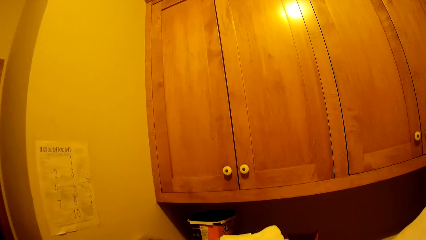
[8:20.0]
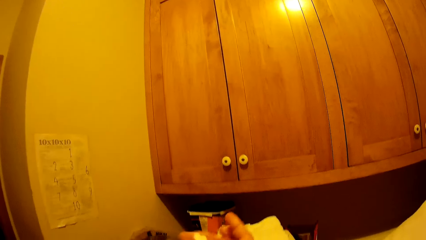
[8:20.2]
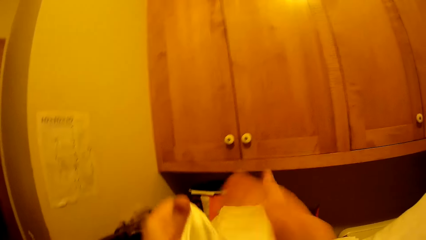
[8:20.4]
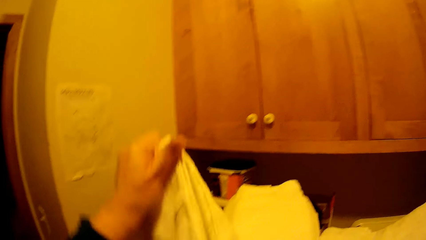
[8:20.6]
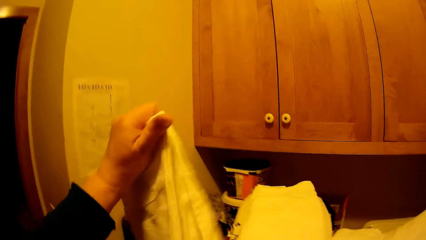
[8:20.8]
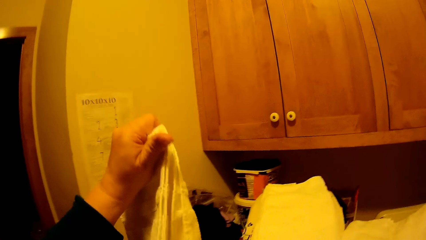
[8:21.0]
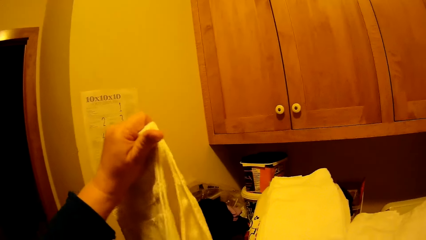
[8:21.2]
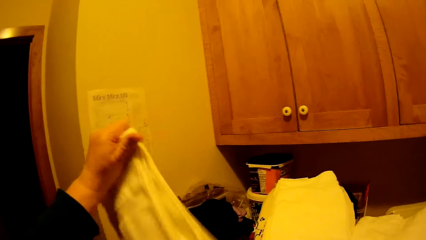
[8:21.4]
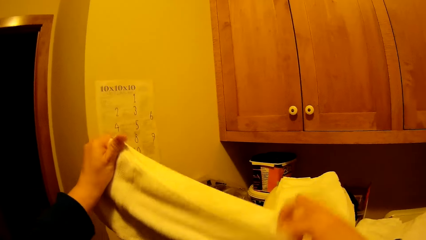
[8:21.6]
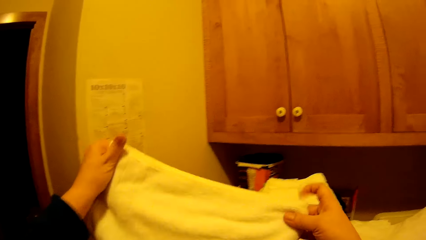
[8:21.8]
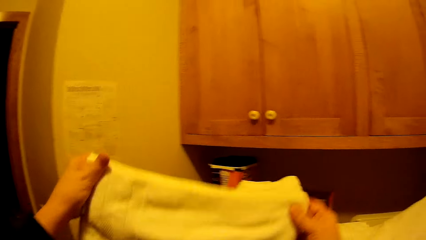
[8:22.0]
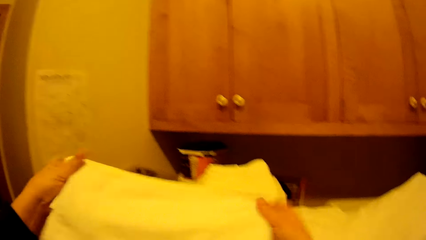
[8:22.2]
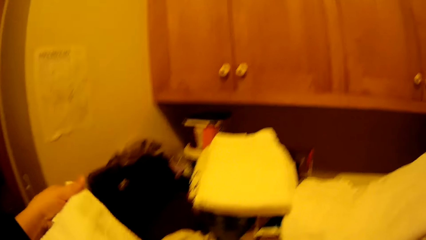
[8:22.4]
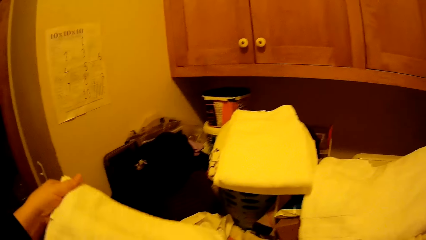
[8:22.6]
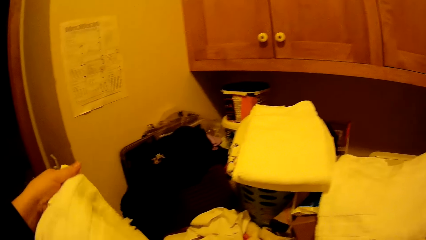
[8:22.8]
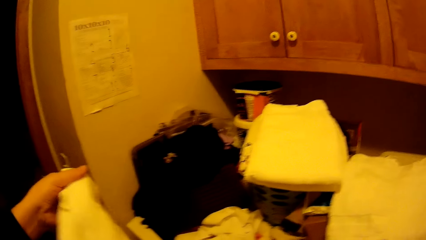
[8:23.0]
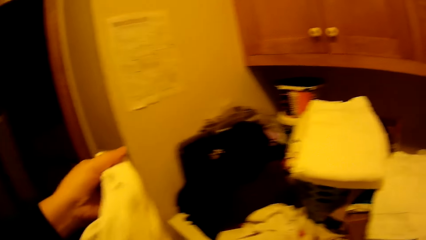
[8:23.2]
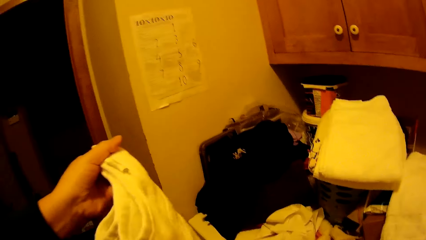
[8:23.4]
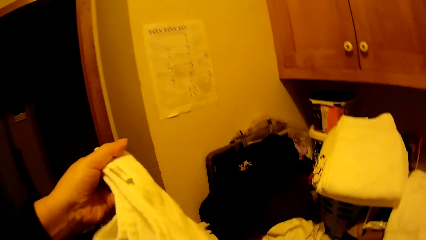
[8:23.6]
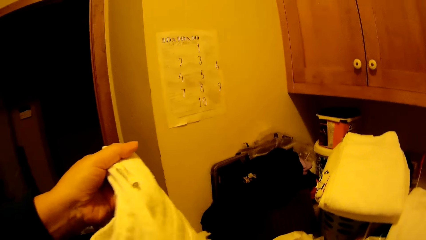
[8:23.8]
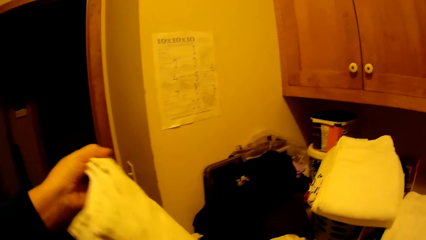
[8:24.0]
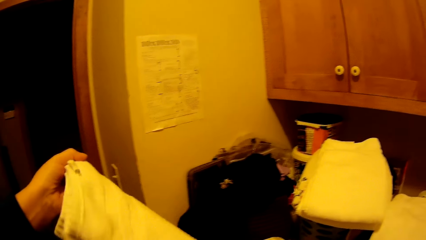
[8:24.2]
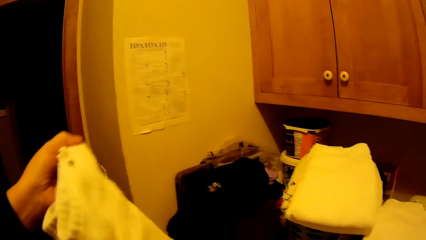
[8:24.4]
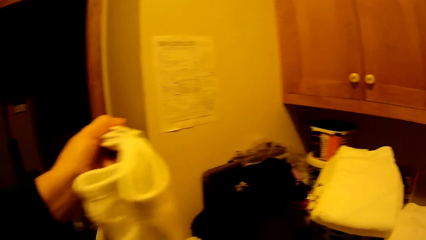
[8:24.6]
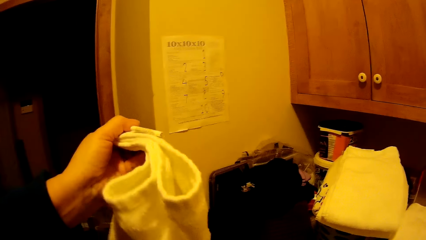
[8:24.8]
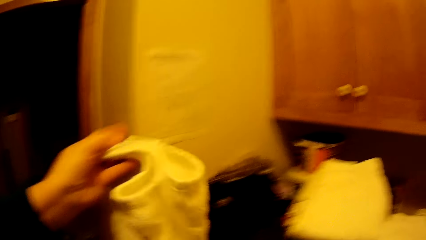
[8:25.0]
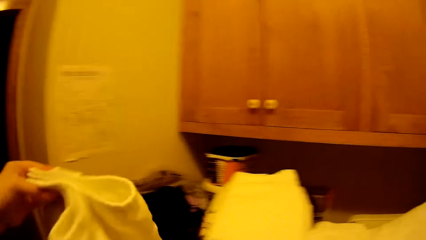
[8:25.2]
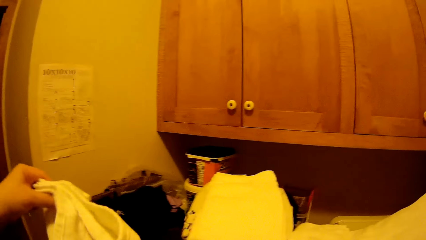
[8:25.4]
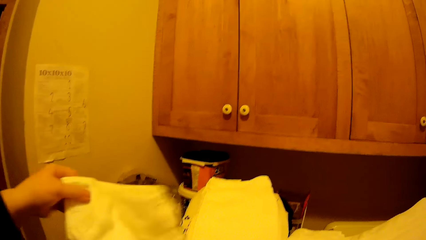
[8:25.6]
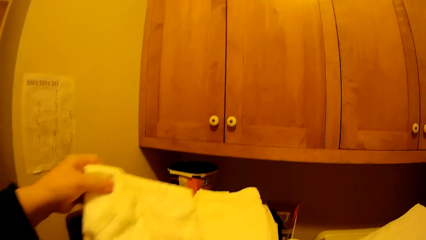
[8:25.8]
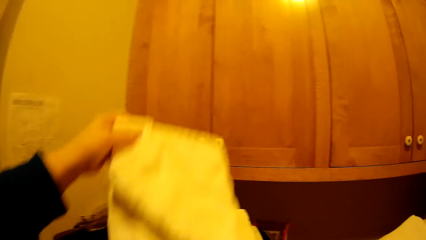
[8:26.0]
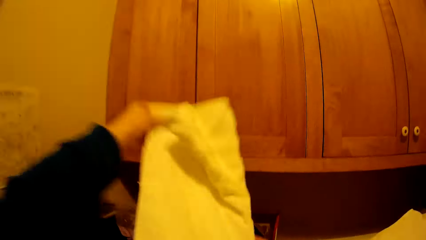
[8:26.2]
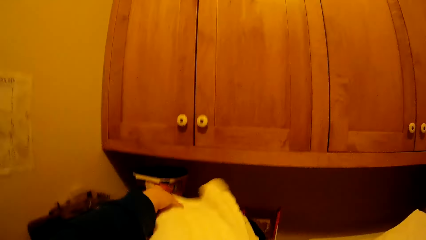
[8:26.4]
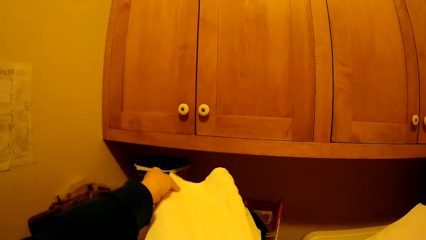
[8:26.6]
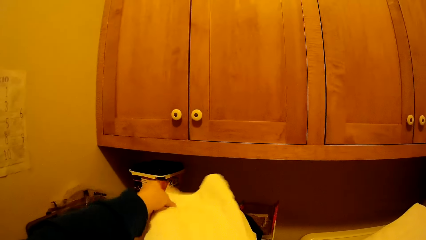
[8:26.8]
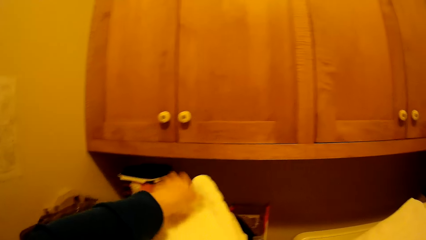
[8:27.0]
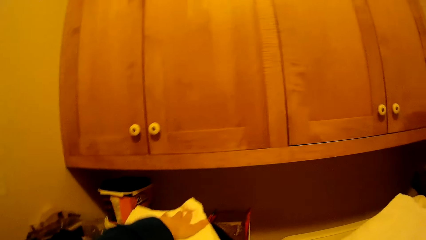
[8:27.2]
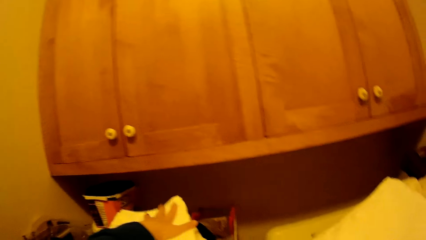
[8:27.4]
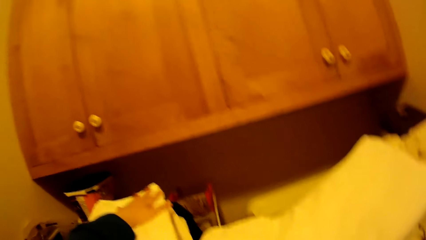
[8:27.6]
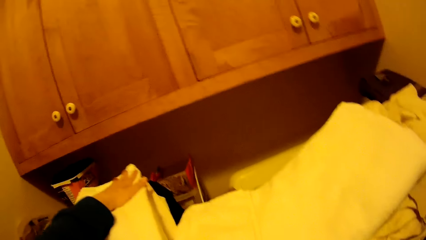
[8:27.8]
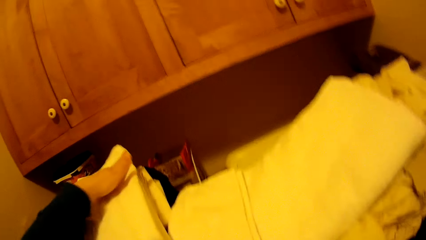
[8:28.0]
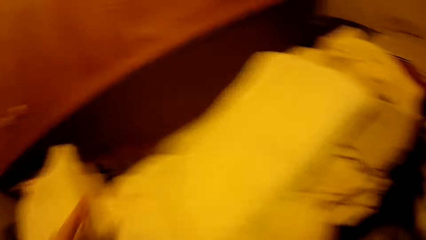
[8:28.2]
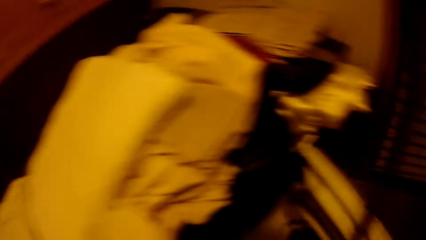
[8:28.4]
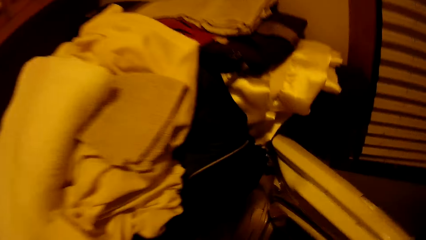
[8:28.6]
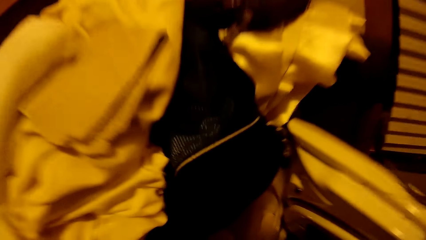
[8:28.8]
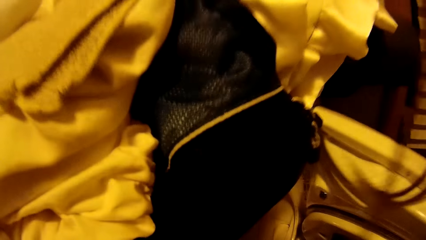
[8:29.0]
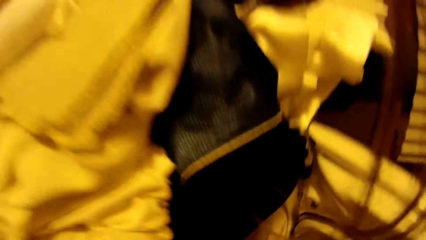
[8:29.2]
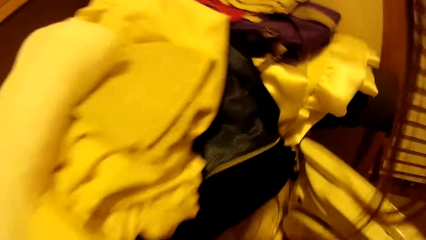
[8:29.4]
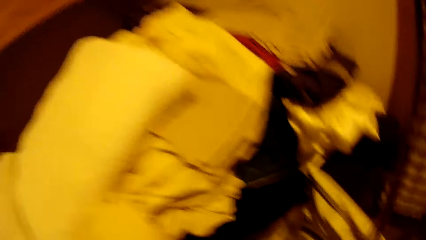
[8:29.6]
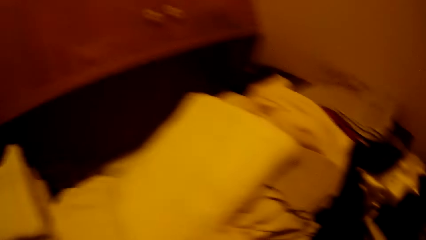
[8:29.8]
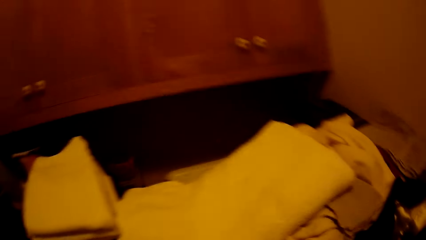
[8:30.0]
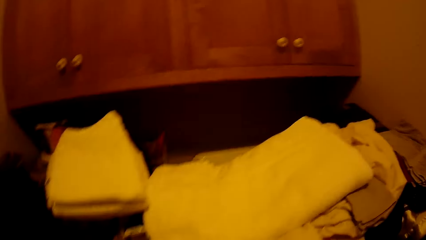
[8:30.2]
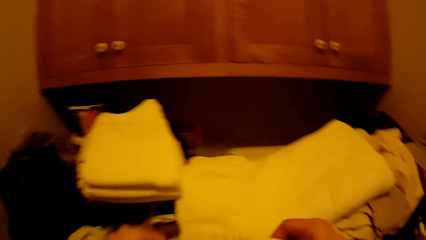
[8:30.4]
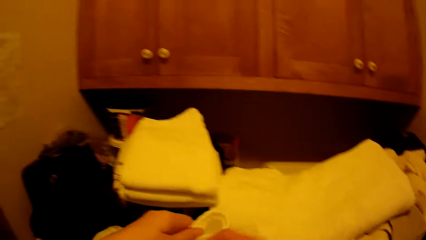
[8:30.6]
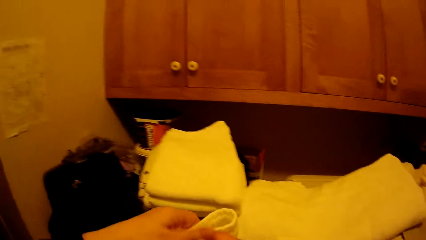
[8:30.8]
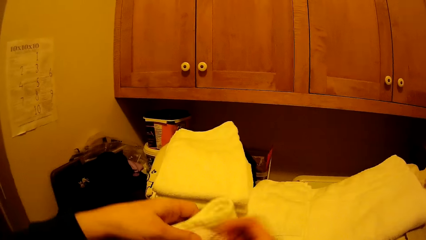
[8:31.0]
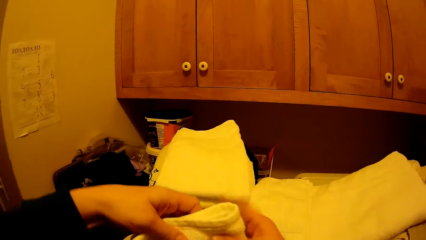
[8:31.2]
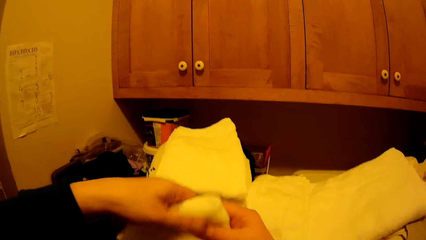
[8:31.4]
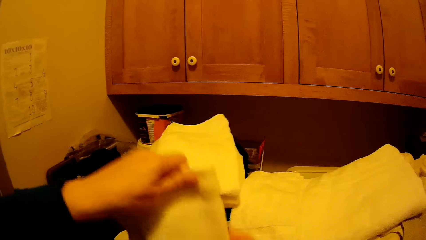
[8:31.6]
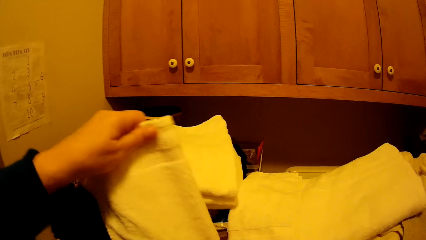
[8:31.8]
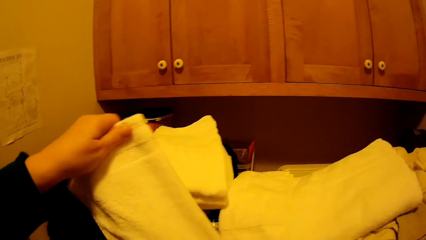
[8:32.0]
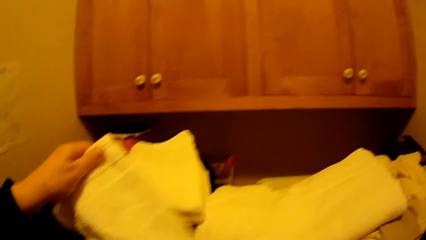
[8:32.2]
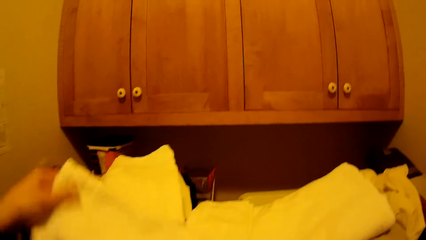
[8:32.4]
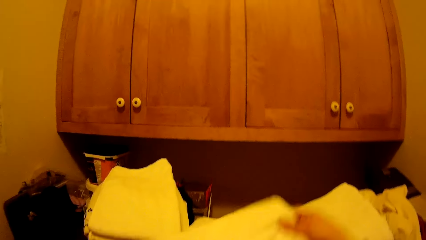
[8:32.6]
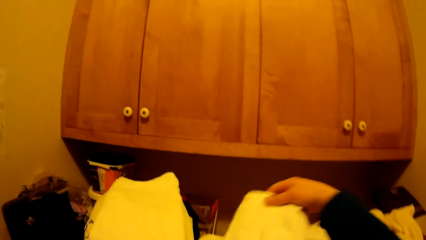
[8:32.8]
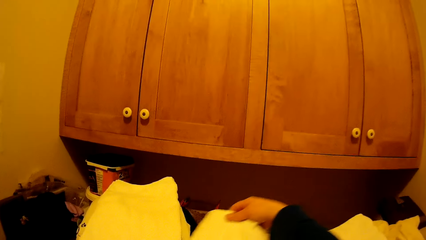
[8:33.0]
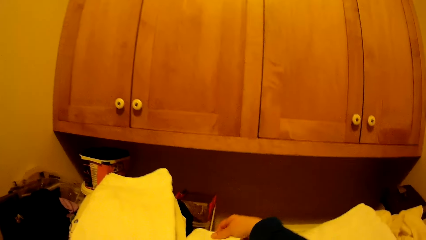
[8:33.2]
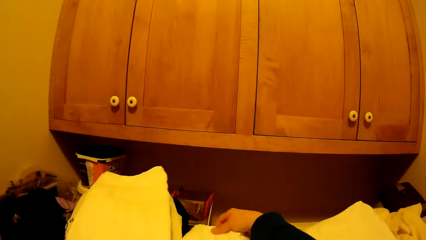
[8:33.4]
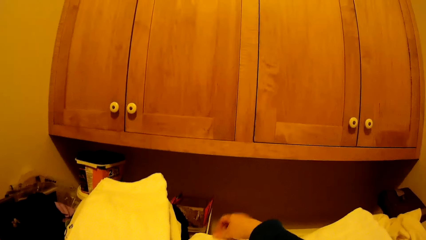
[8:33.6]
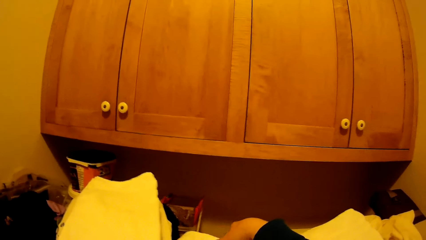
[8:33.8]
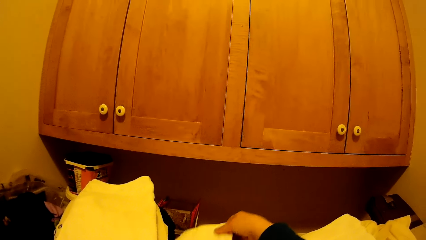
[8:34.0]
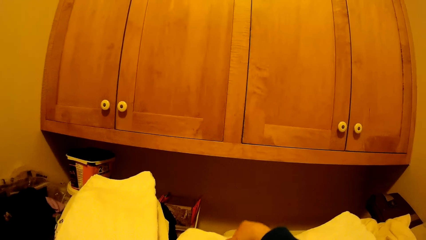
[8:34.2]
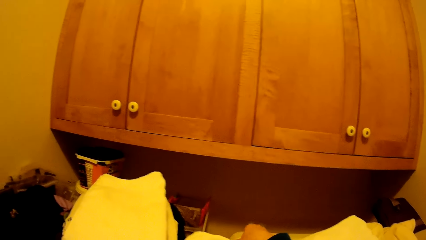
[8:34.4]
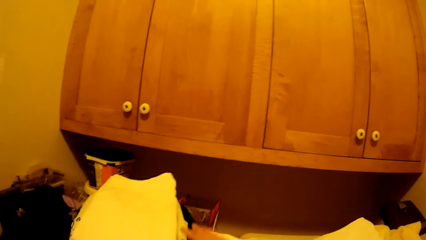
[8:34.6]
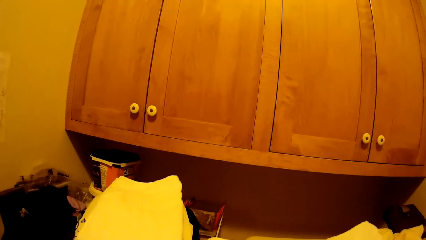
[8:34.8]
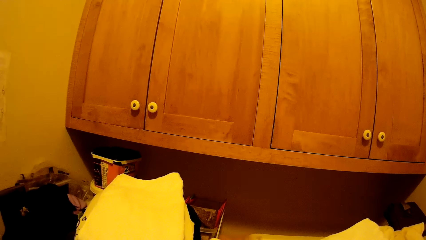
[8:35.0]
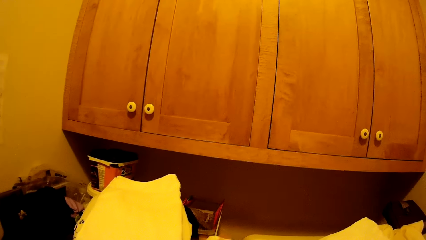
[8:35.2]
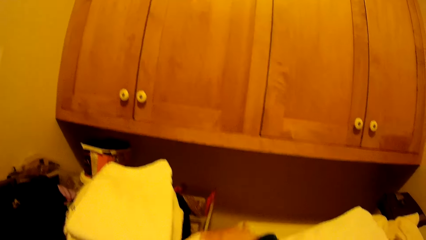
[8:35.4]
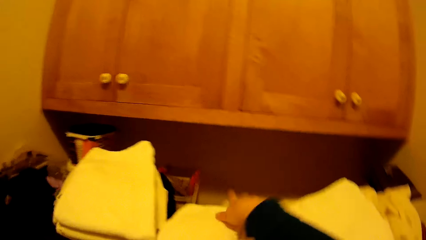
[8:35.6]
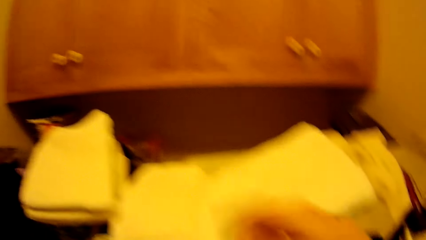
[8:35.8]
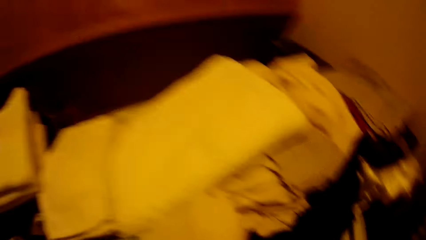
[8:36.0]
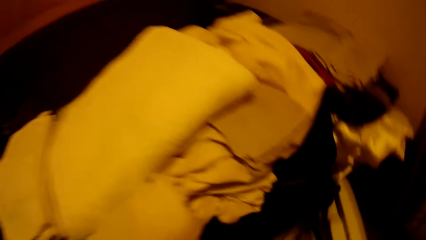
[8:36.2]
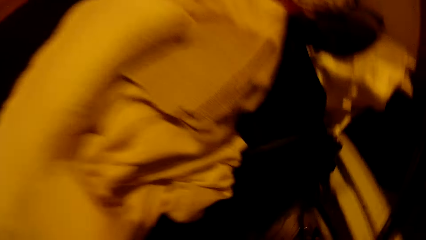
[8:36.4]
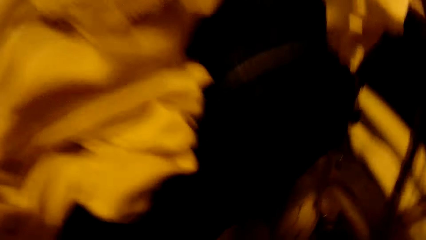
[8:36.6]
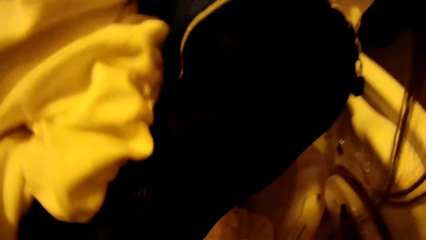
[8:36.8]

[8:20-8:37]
The camera wearer puts the towel on top of the other clothes. They fold a towel.
